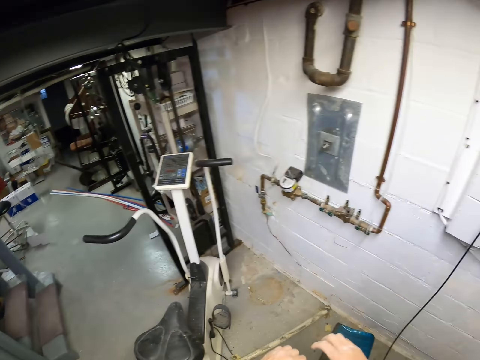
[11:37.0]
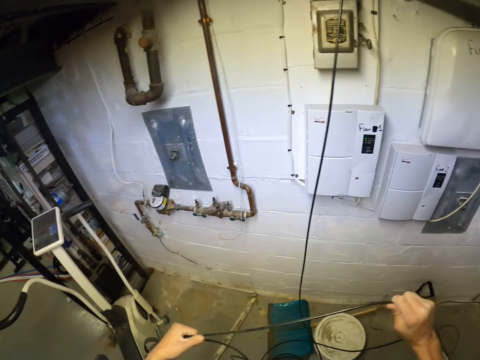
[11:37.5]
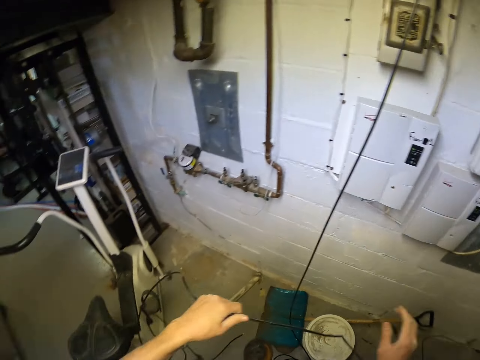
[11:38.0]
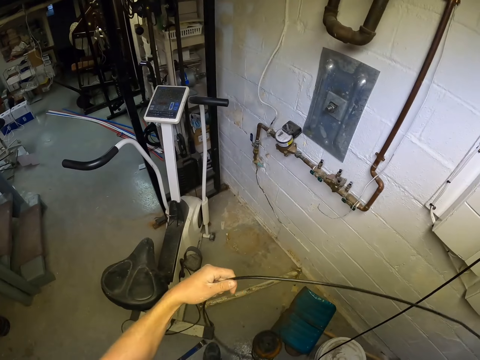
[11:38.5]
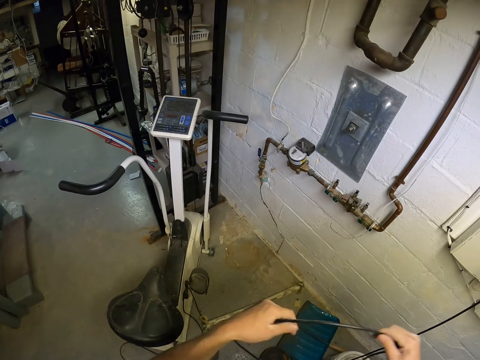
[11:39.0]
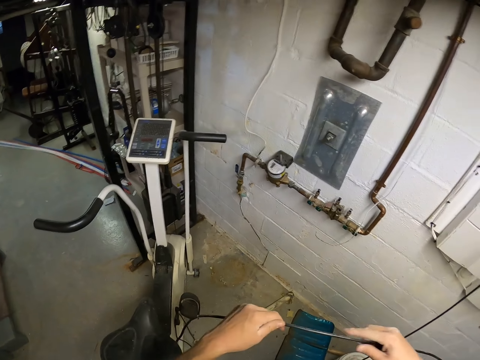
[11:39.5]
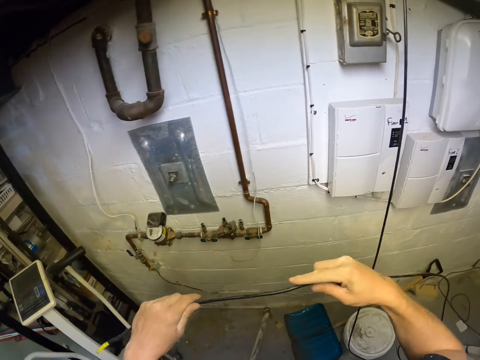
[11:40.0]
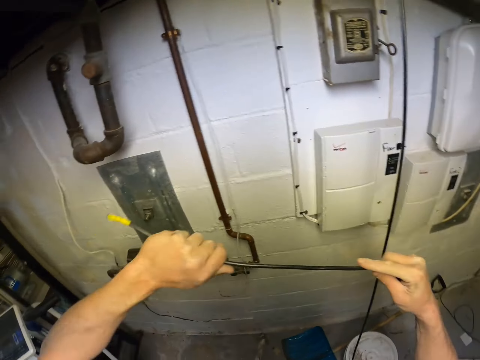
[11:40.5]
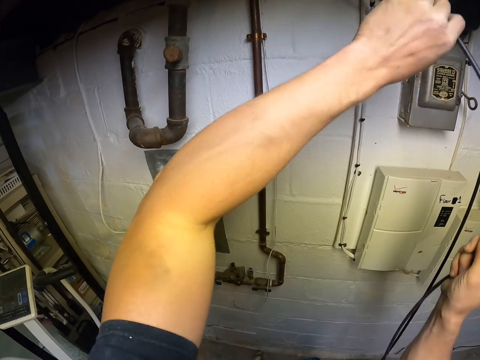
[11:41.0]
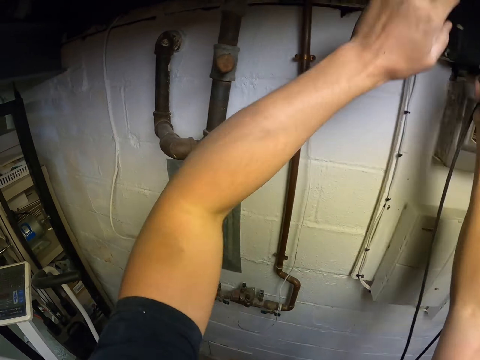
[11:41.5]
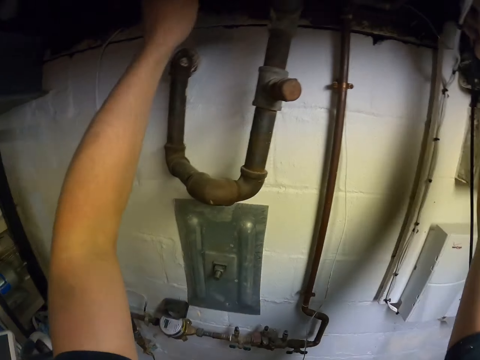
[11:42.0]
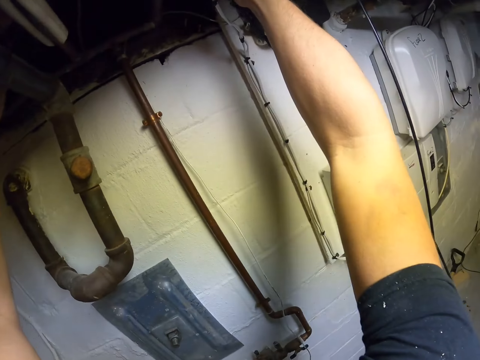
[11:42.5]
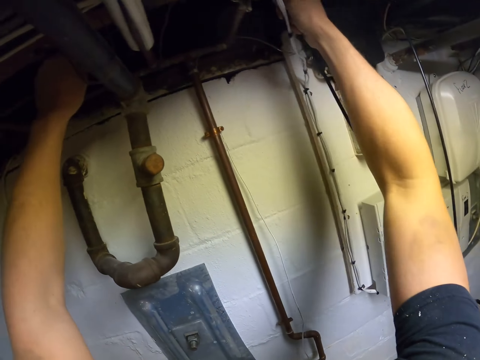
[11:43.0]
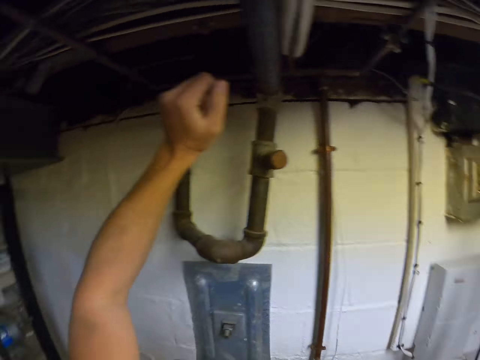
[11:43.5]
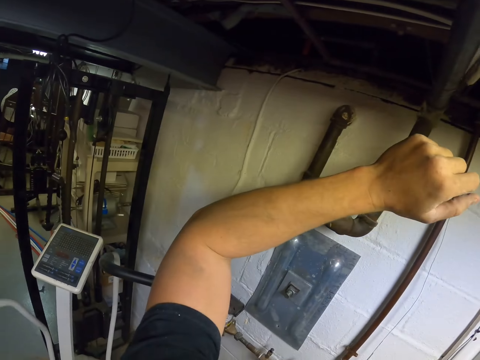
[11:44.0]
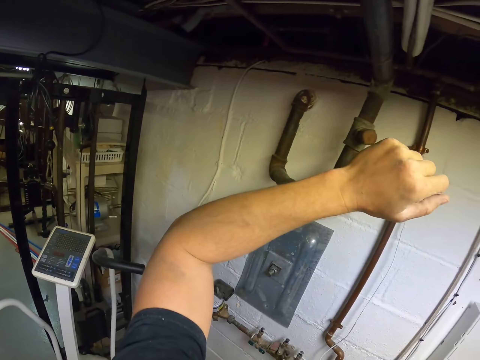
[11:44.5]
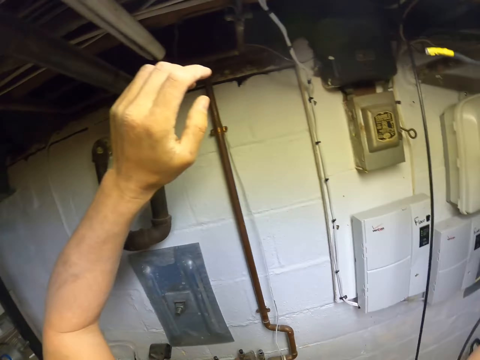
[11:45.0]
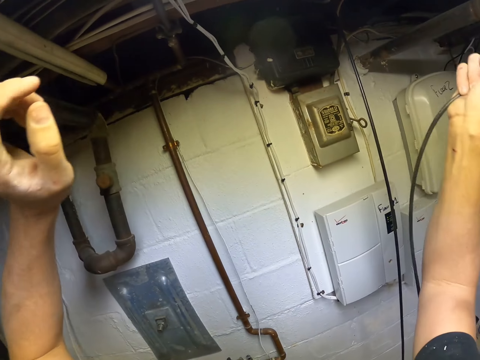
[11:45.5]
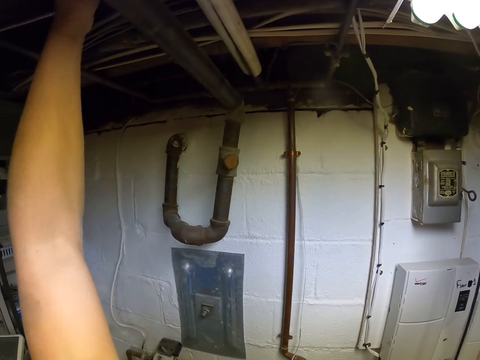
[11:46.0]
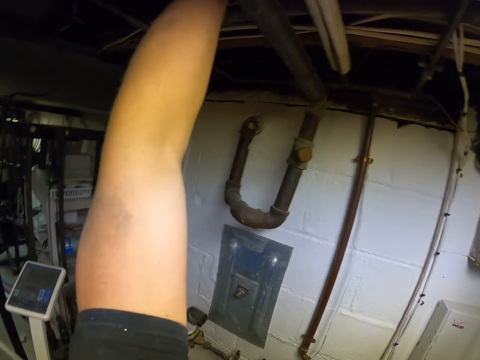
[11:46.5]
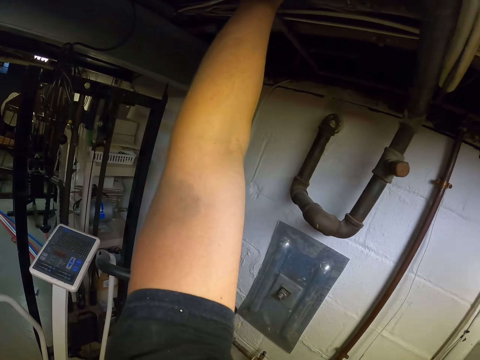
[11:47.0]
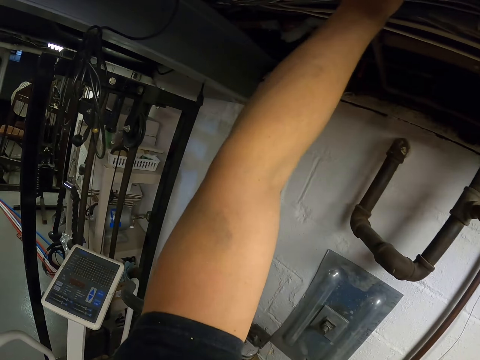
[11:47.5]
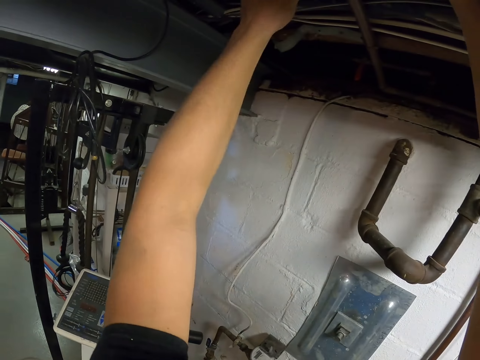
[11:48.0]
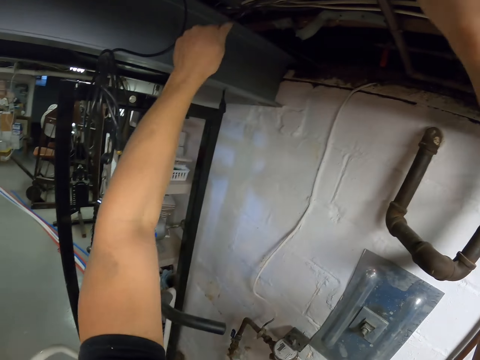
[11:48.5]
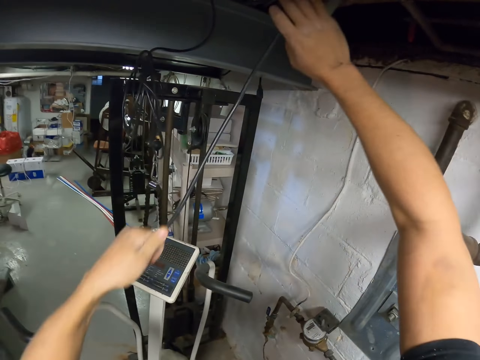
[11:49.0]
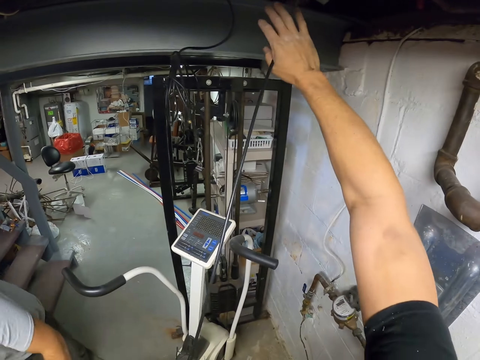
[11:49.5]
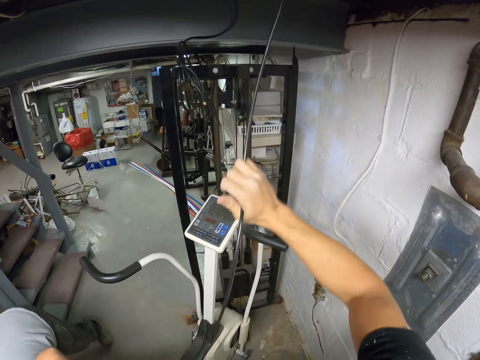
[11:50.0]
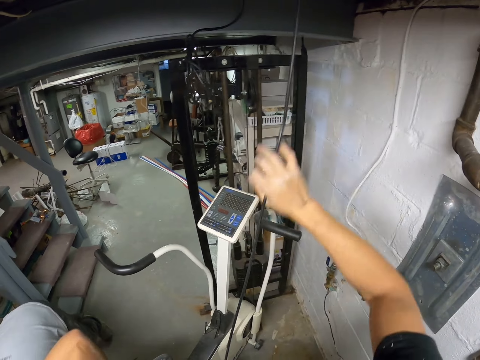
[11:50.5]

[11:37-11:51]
The camera wearer puts the cable through the ceiling. They fix the hanging wire to the ceiling. They pull the wire to pass through the ceiling.

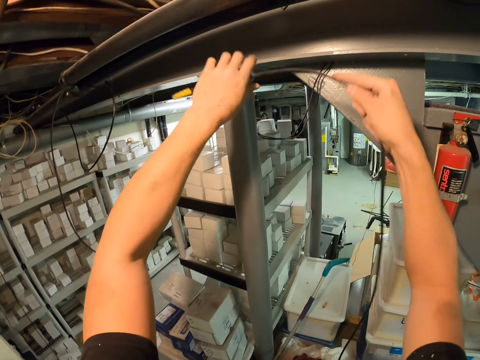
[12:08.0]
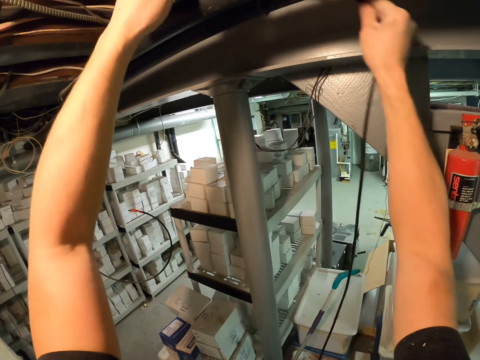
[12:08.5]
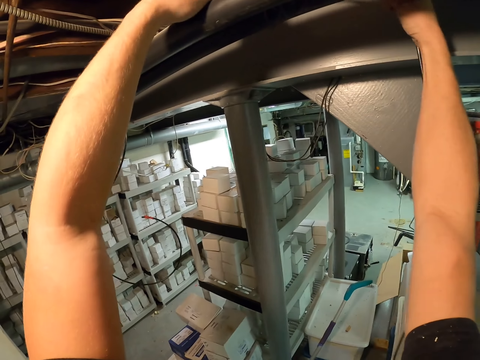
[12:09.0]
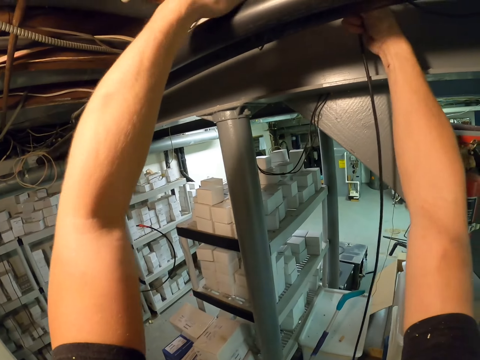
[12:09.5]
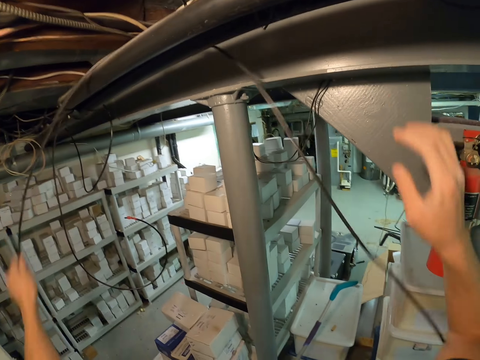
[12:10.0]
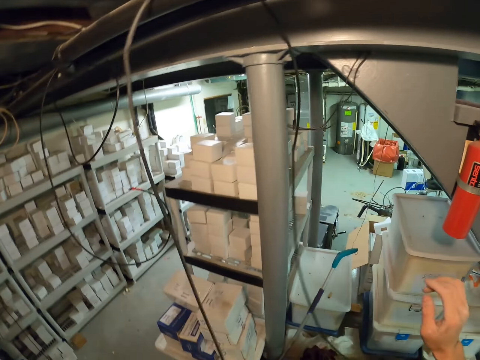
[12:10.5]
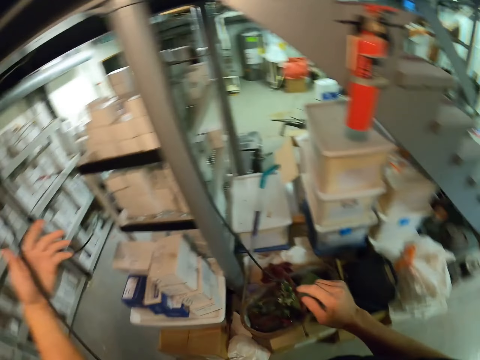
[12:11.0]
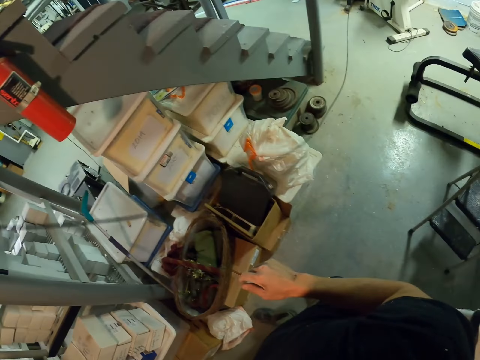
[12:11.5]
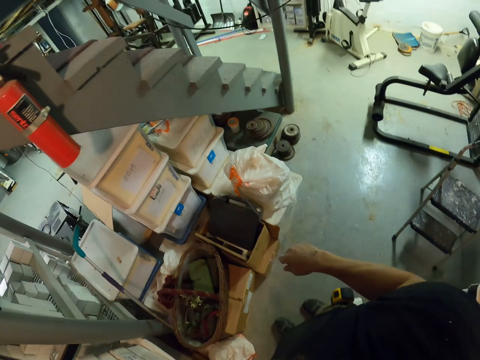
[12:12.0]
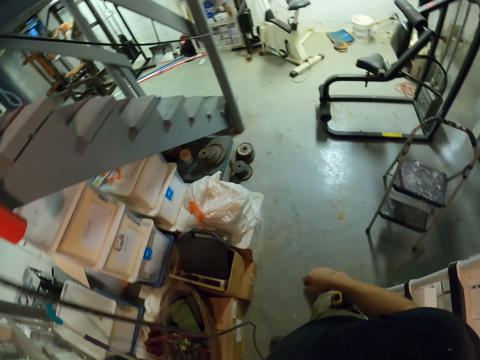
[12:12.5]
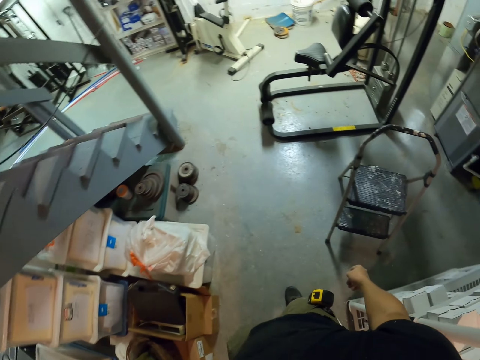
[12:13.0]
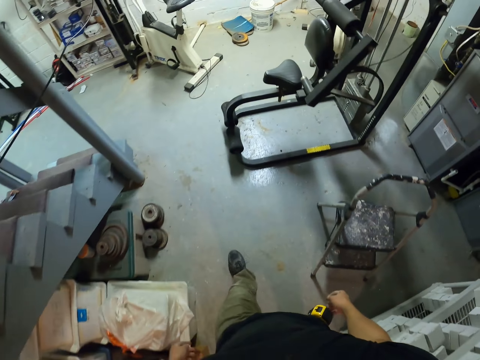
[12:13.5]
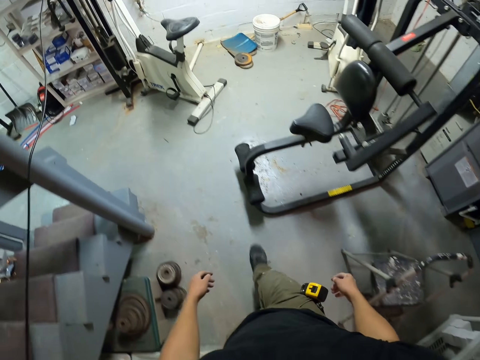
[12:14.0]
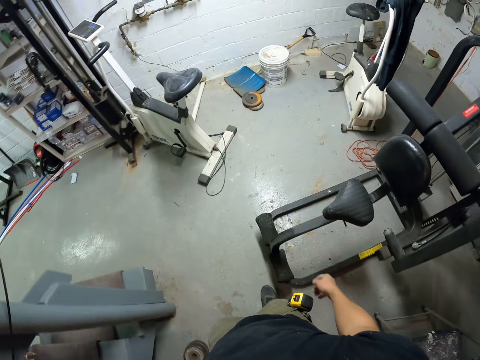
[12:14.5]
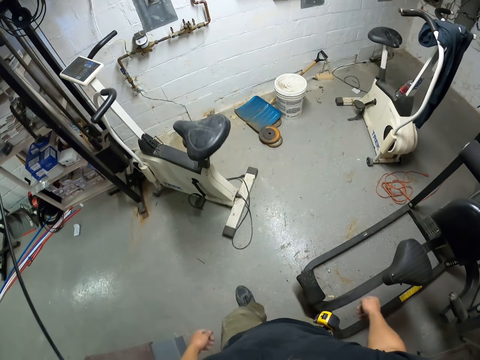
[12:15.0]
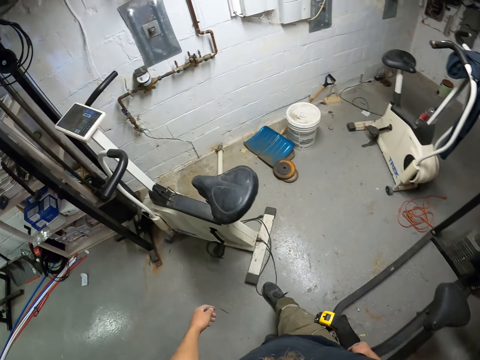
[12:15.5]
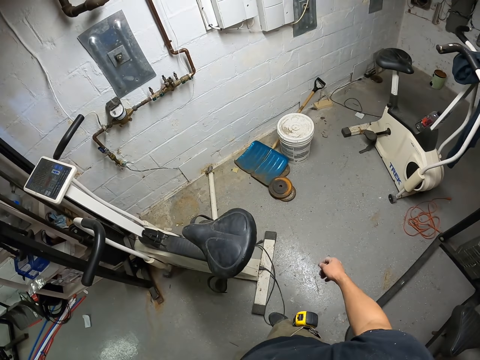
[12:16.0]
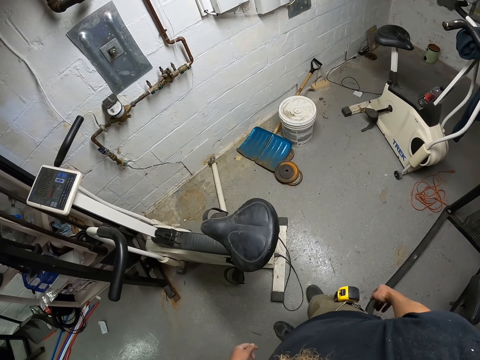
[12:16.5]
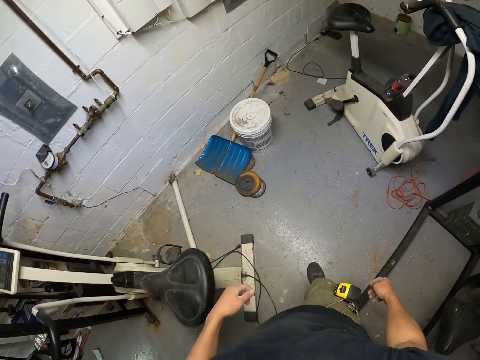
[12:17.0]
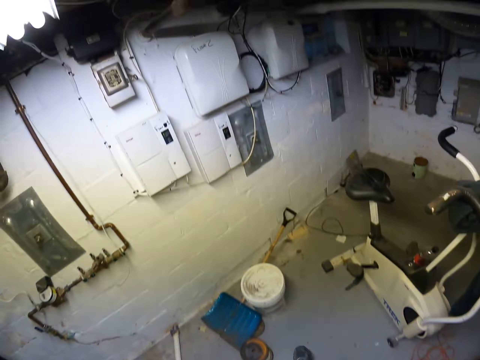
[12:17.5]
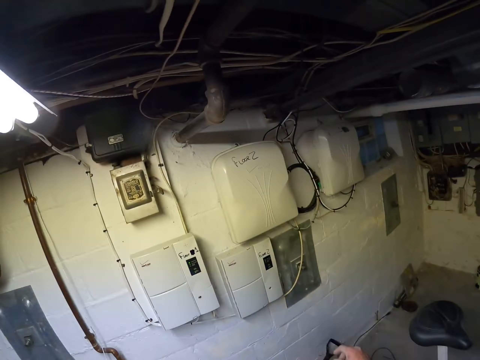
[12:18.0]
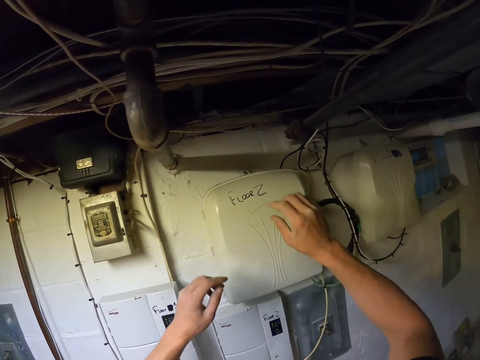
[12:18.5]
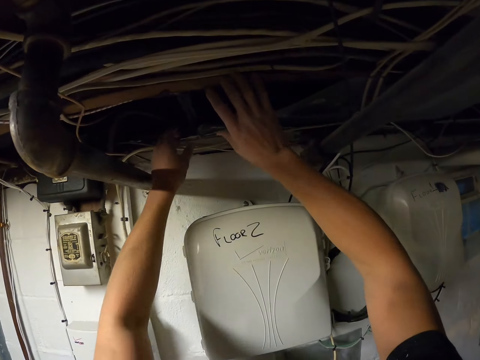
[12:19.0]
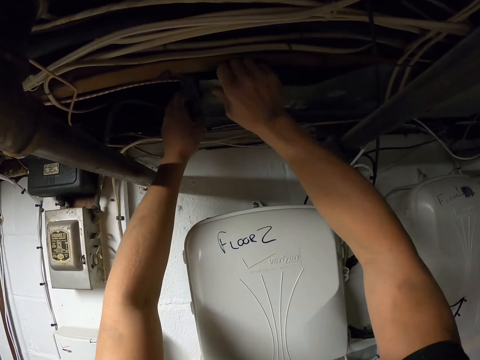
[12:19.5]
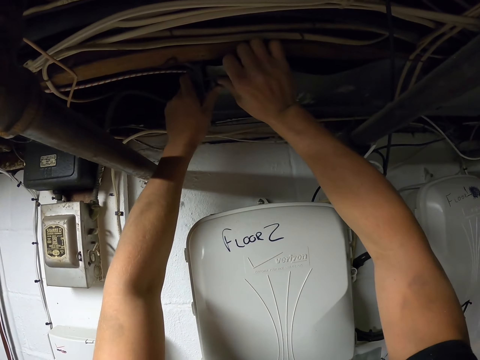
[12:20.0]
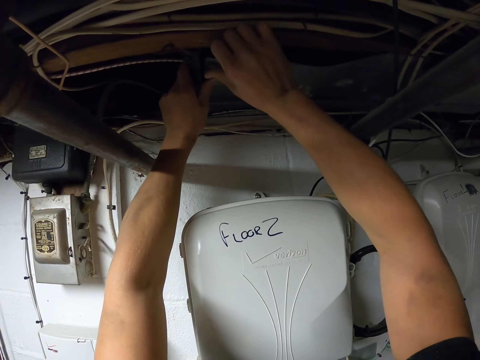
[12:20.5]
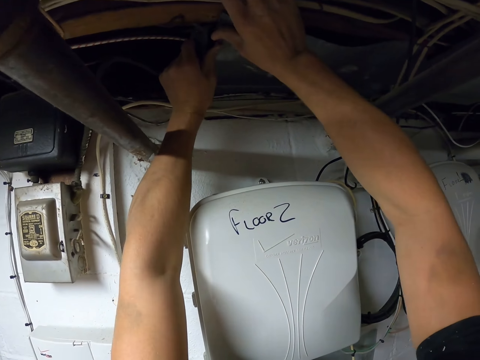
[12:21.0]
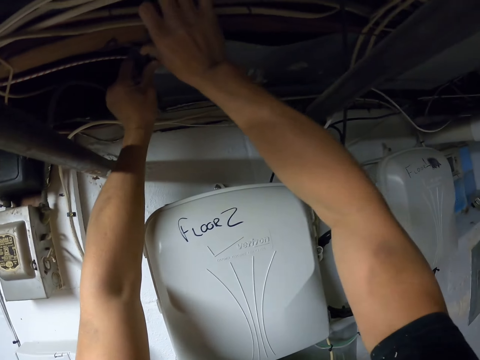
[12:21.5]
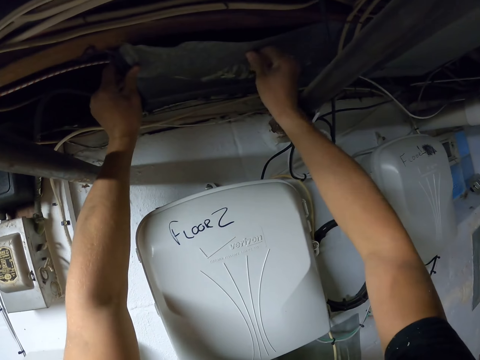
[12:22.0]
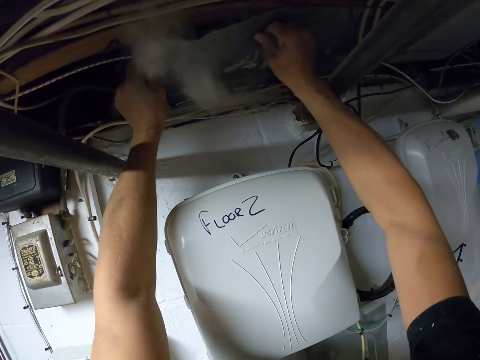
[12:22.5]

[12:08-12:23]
The camera wearer hangs the cable on the pipe. They fix the wire to the ceiling. They pull the wire. They walk in the room. They stretch to fix an iron sheet on the ceiling. They adjust the plastic.
